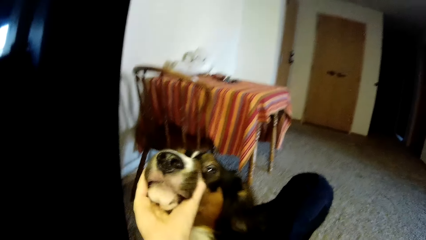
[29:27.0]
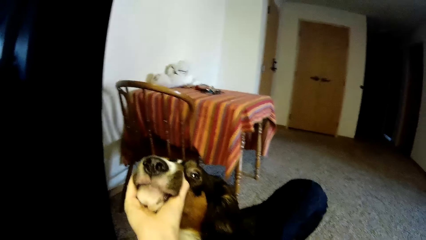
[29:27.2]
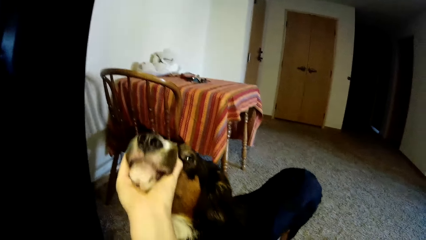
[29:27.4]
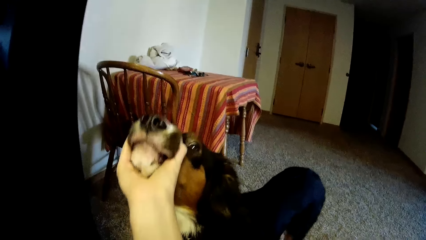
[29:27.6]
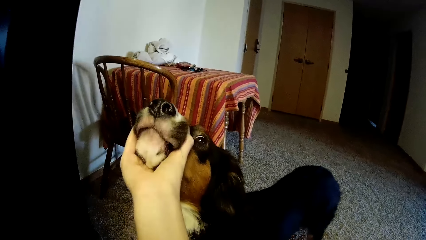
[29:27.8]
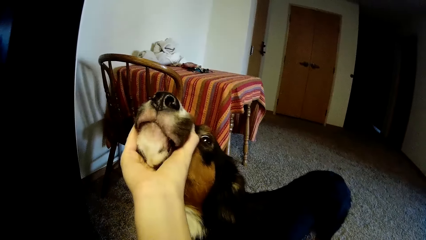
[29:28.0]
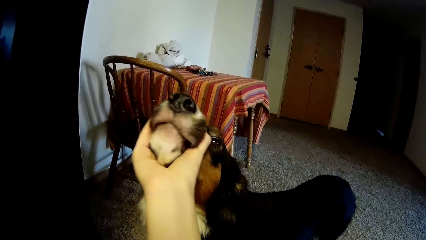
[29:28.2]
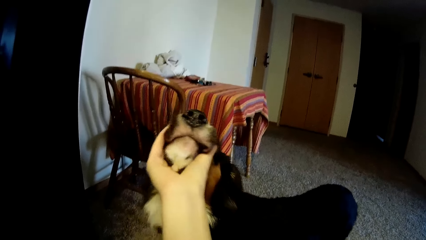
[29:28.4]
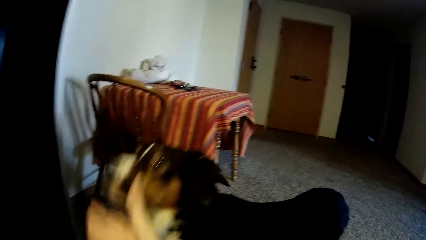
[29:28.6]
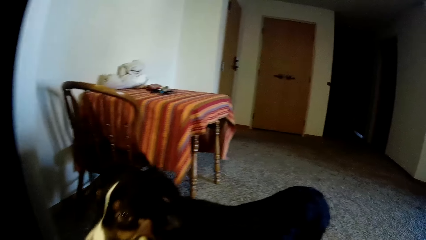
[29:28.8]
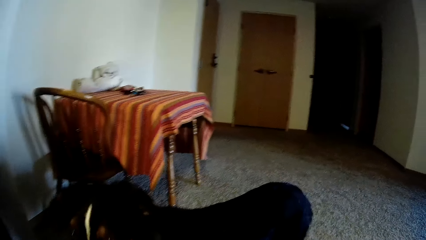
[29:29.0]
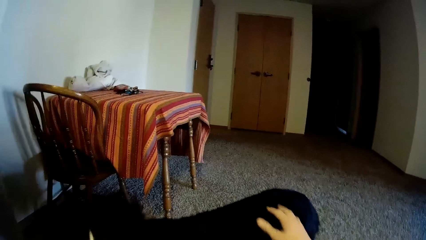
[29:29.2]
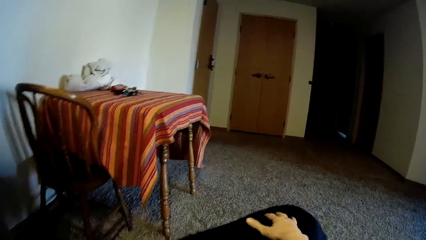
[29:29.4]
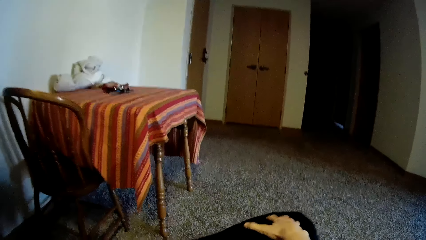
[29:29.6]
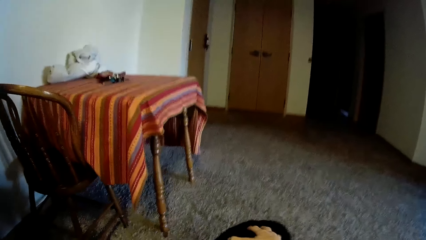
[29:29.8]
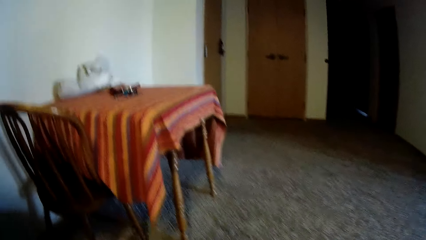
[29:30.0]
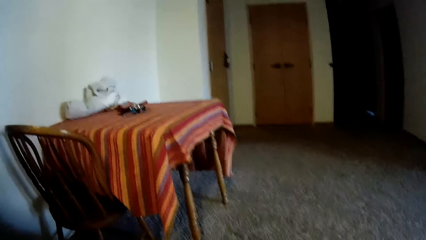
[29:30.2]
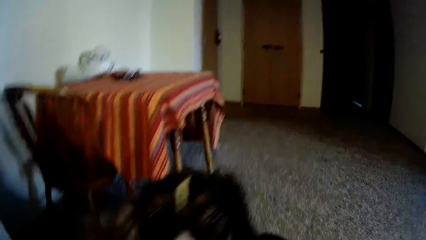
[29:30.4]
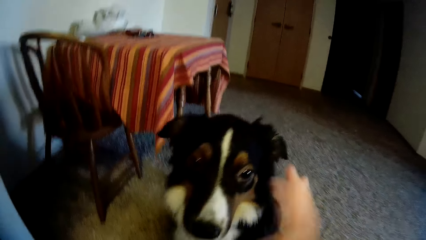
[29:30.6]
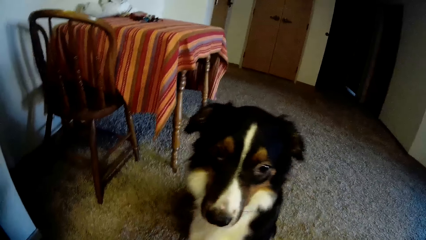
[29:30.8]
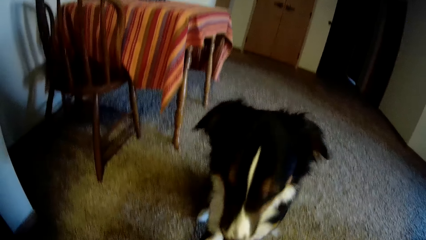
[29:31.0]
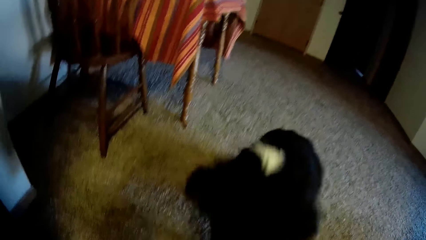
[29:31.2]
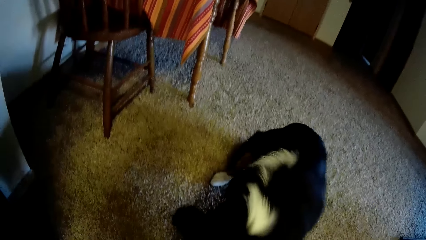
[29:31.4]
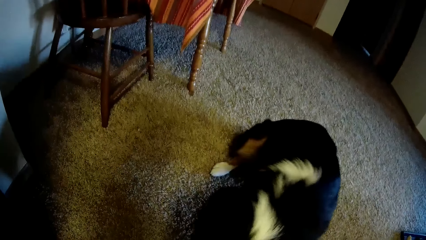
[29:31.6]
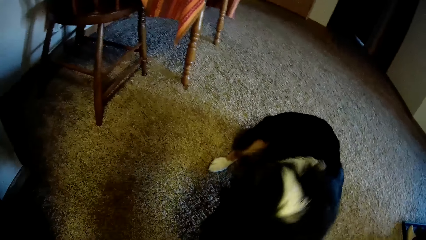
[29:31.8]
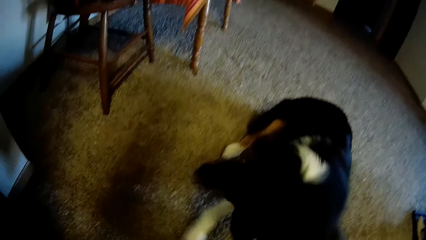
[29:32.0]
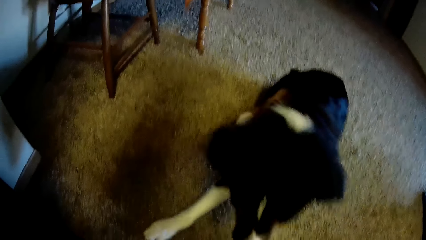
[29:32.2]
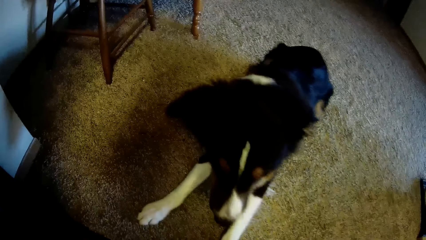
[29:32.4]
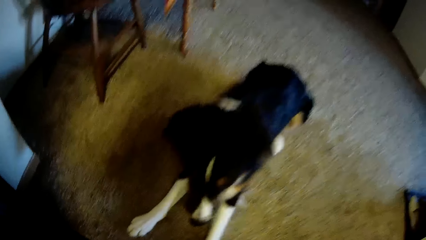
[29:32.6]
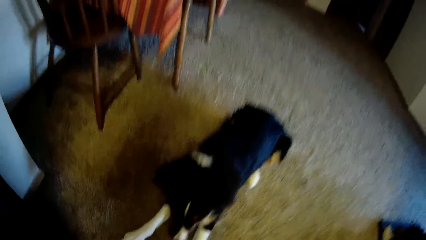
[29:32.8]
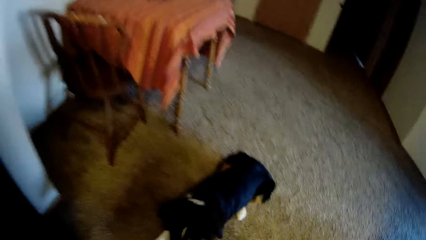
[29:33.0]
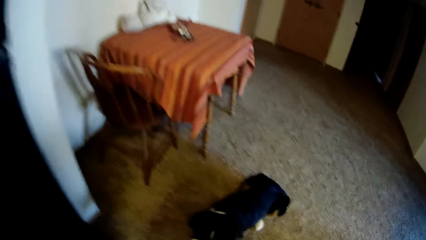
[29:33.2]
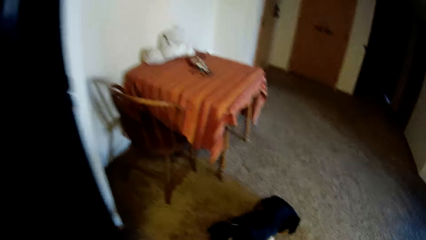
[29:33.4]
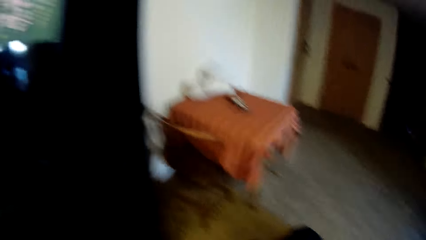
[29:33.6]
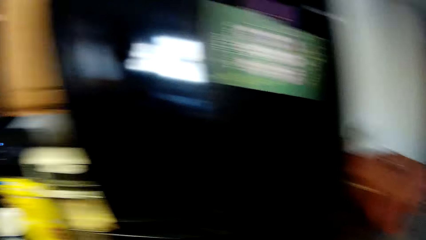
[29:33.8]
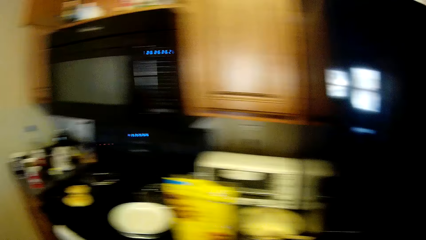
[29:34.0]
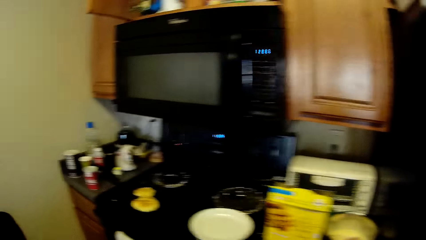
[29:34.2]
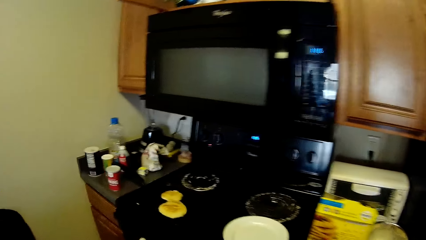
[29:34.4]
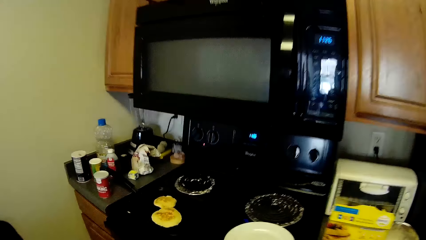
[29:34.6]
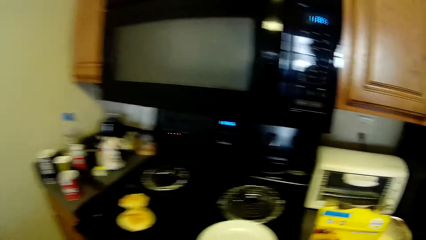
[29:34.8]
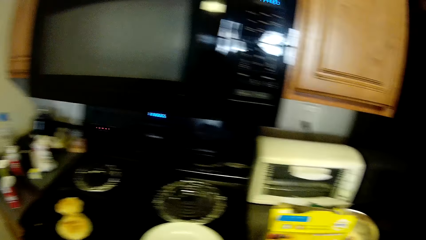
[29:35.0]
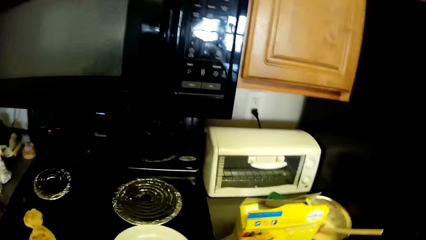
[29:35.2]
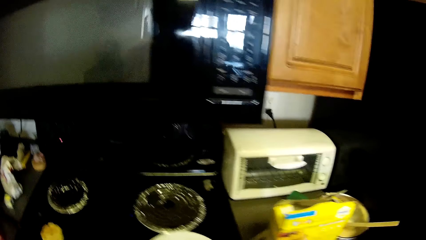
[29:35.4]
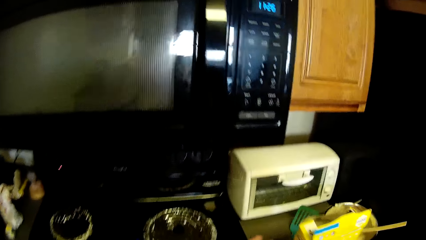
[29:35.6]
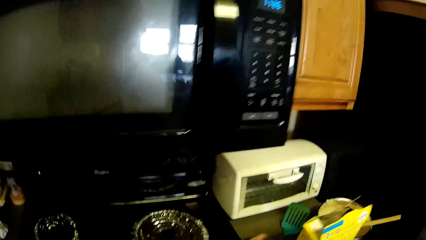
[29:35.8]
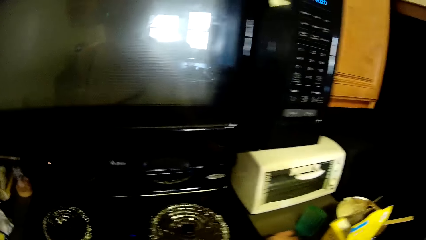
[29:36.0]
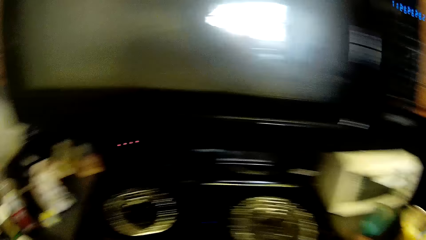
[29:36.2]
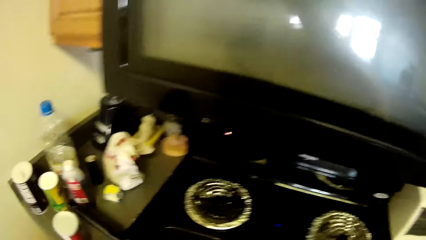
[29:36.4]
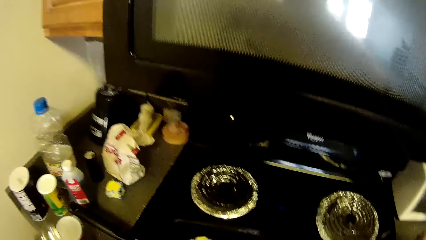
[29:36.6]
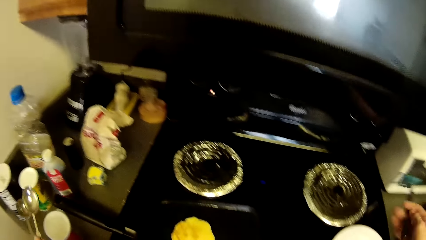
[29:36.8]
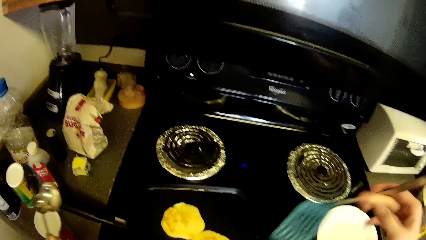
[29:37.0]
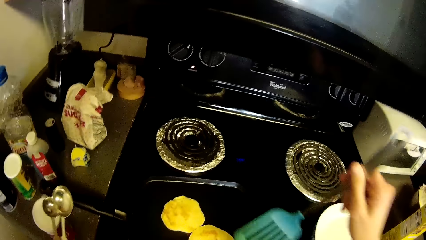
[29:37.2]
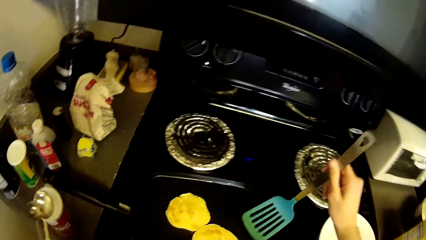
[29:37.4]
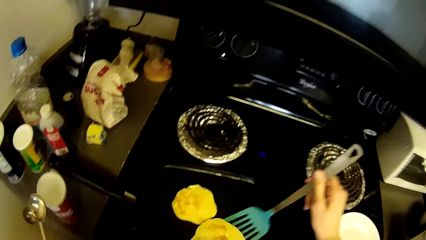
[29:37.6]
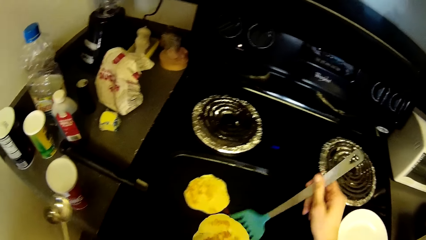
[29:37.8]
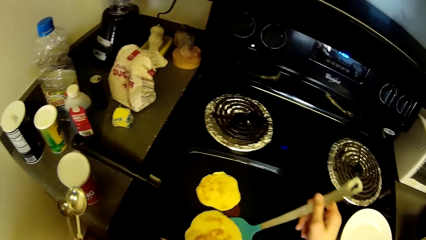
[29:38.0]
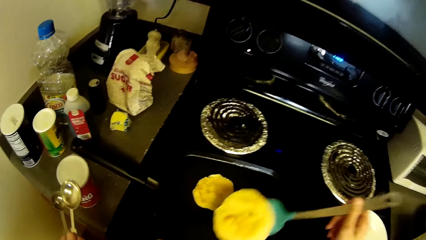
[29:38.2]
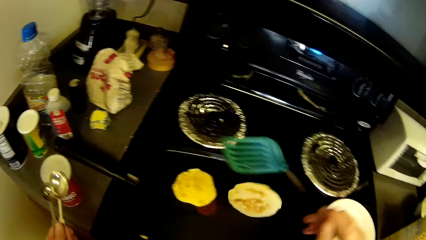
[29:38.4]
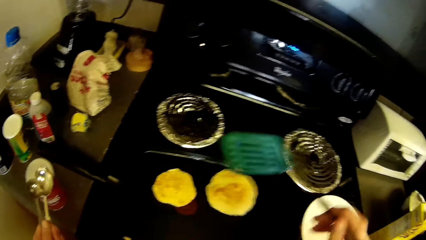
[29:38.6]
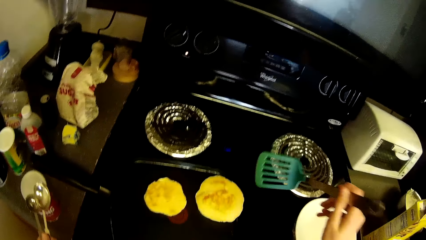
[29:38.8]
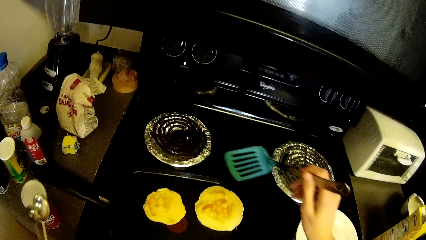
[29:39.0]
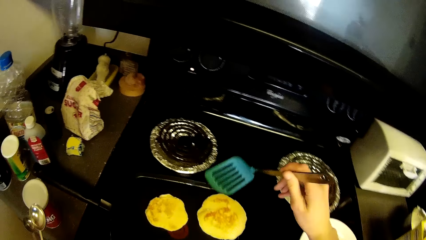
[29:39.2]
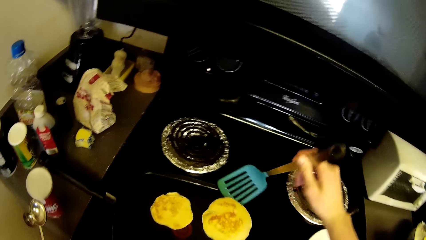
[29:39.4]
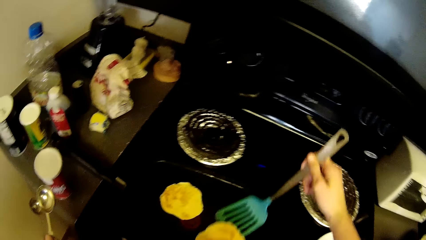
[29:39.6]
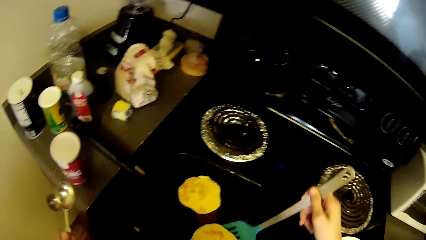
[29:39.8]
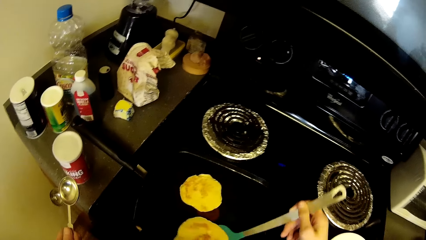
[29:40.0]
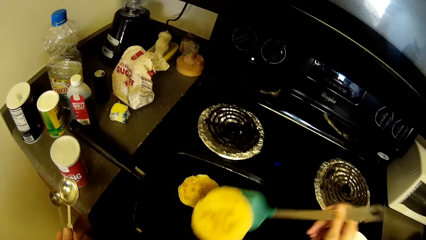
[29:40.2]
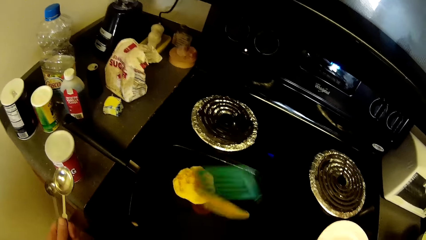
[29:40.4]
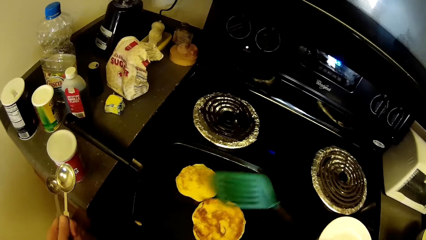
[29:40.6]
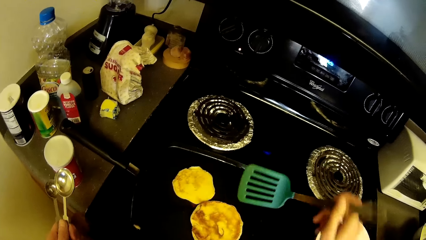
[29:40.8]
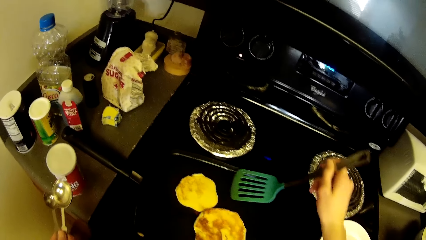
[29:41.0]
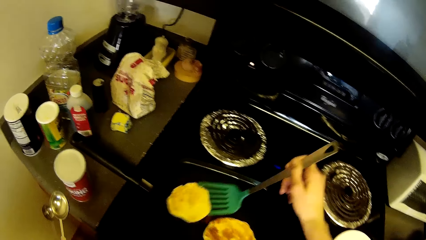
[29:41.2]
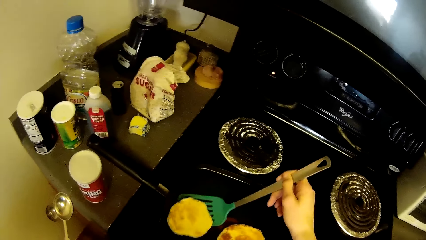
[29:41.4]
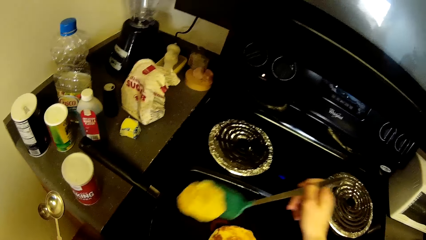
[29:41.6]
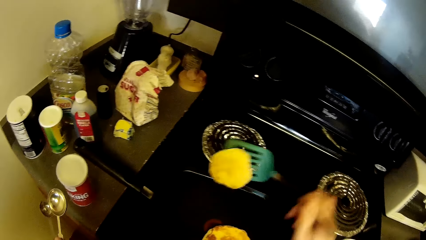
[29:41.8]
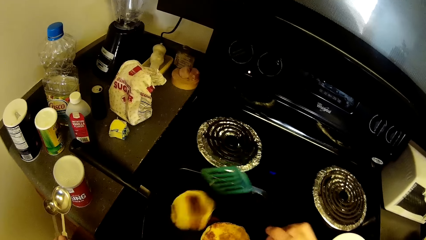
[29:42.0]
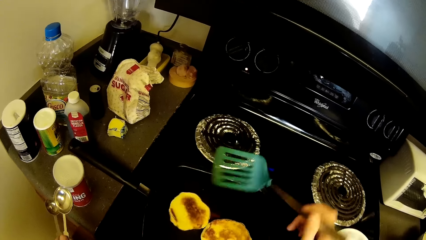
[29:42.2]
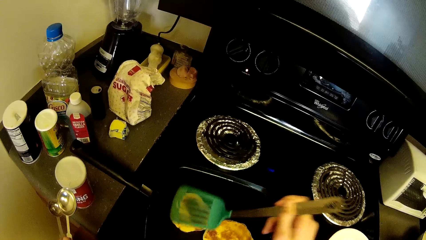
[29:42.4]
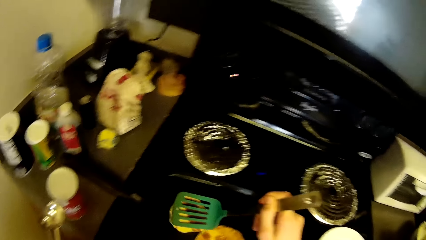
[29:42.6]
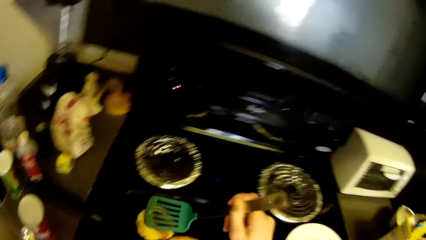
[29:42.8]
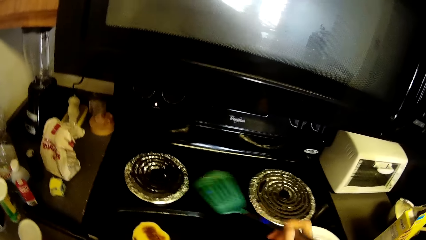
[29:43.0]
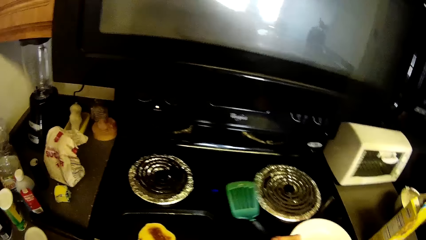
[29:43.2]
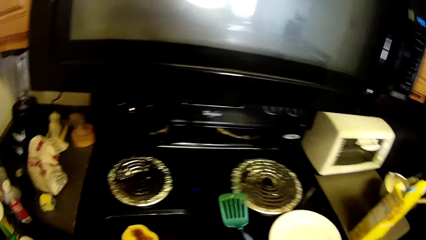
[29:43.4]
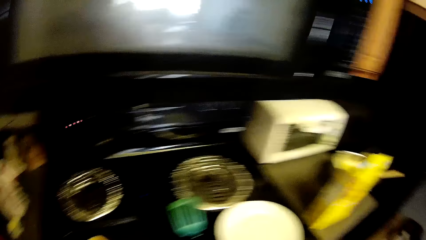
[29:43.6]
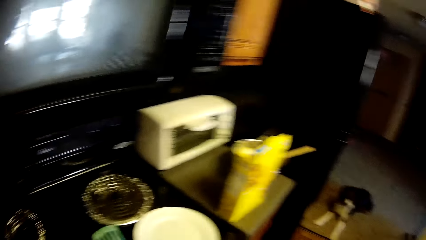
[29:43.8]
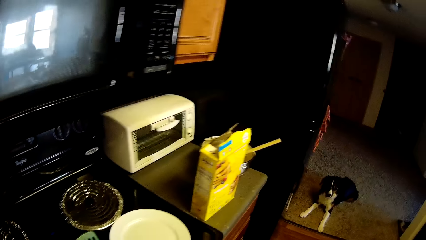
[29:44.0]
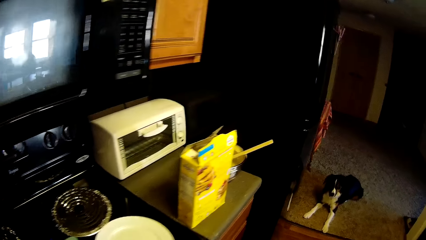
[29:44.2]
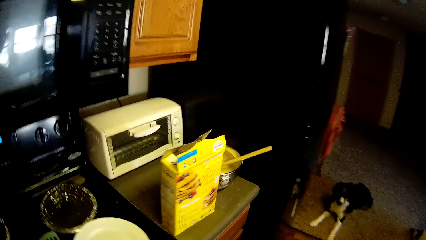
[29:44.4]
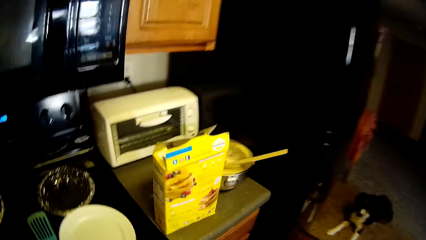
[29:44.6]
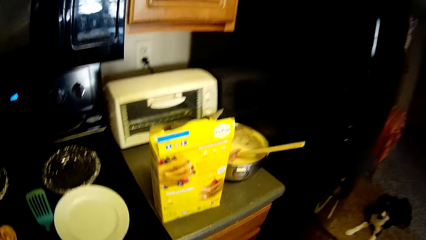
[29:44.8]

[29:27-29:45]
The camera wearer touches the dog. They walk back towards the gas cooker. They walk in the kitchen. They pick up a slotted turner from the slab. They scrape off a pancake off the crepe pan. They lift the pancake. They turn the pancake around with the slotted turner. They lift another pancake from the crepe pan. They turn the pancake around with the slotted turner and press the pancake with the slotted turner. They drop the slotted spatula on the gas cooker.
